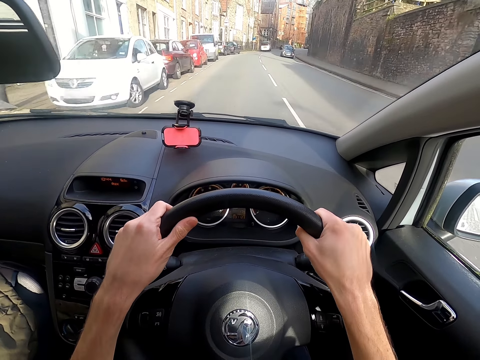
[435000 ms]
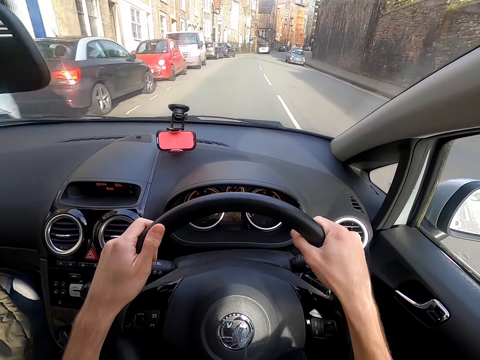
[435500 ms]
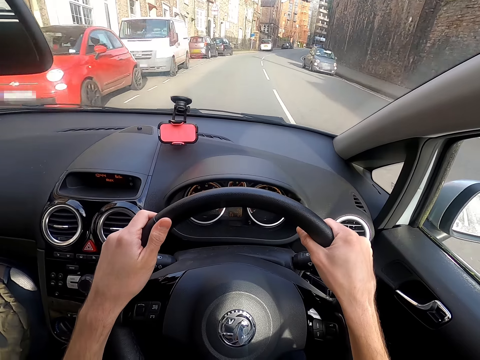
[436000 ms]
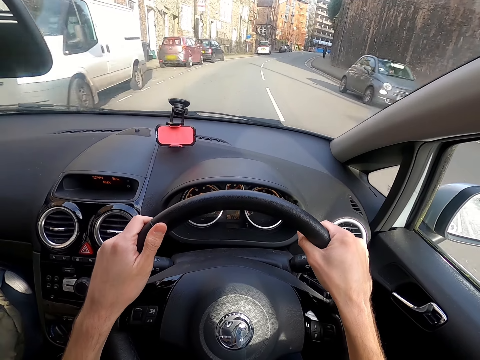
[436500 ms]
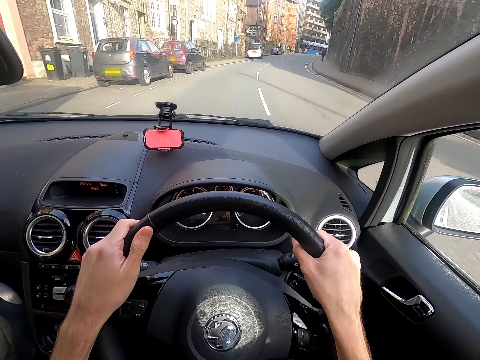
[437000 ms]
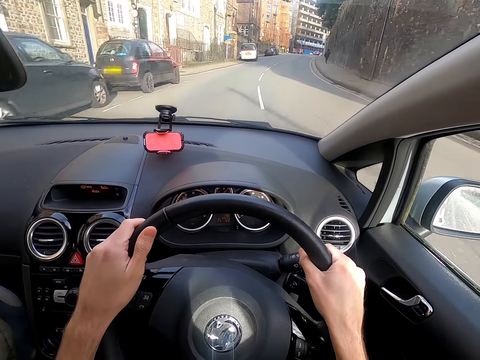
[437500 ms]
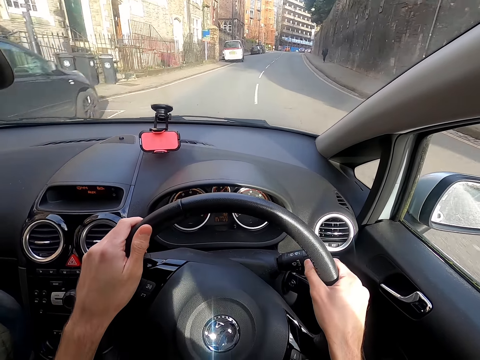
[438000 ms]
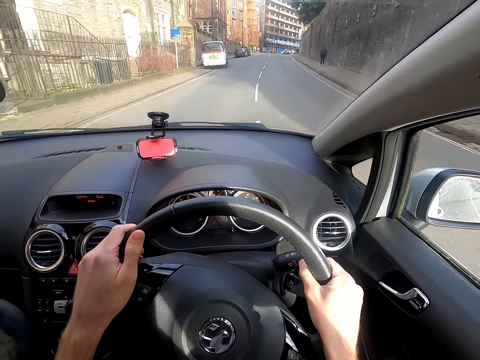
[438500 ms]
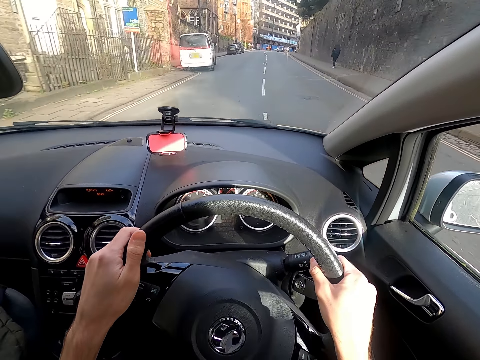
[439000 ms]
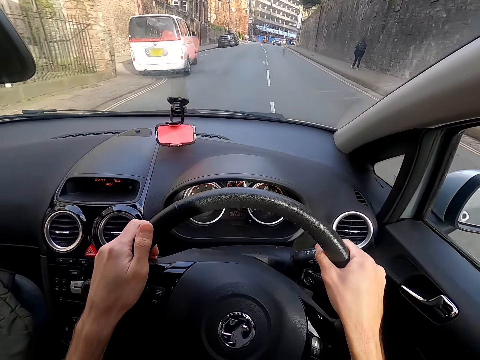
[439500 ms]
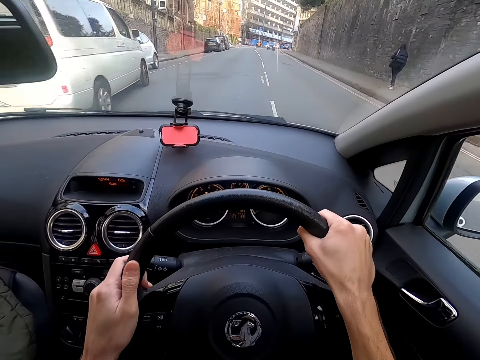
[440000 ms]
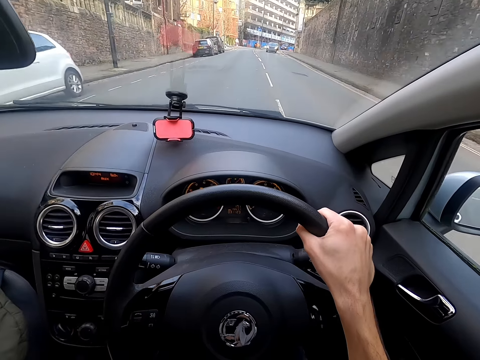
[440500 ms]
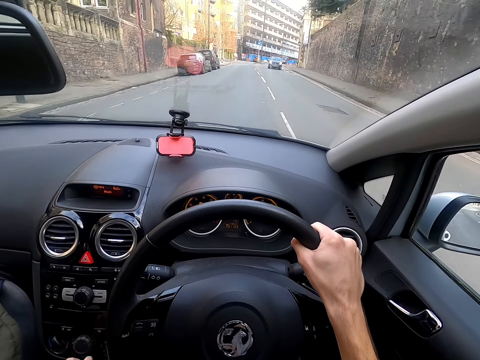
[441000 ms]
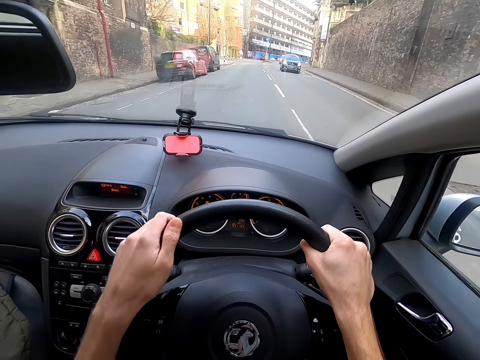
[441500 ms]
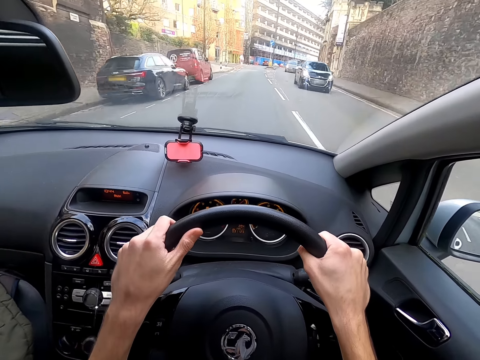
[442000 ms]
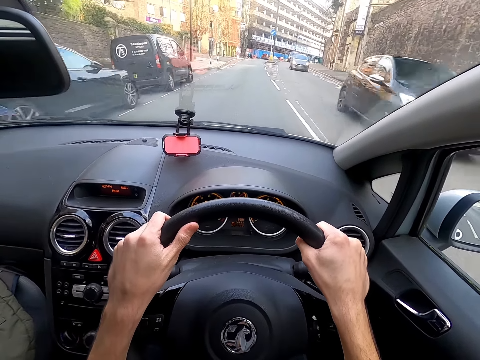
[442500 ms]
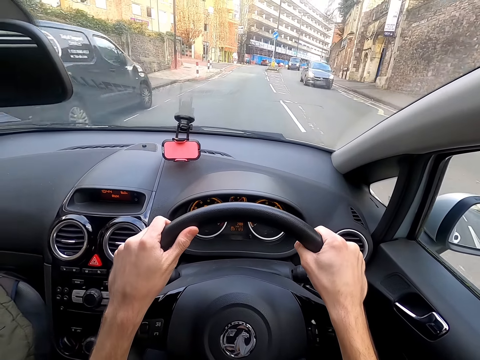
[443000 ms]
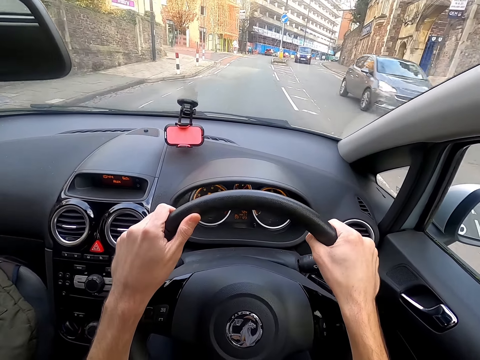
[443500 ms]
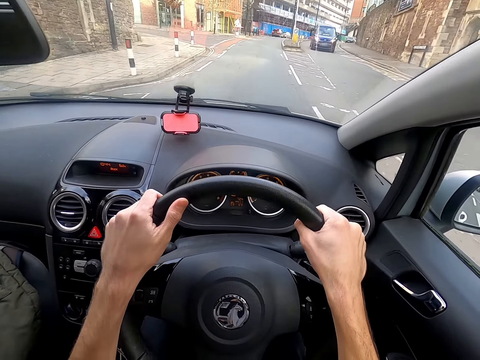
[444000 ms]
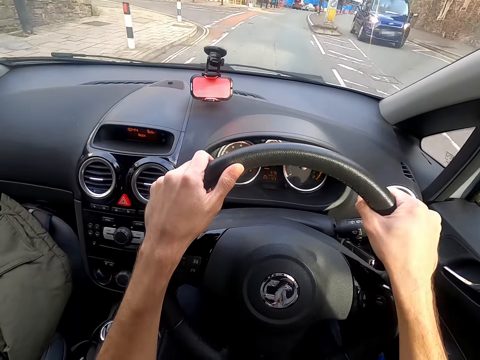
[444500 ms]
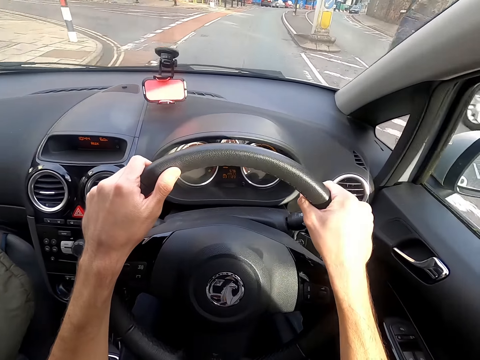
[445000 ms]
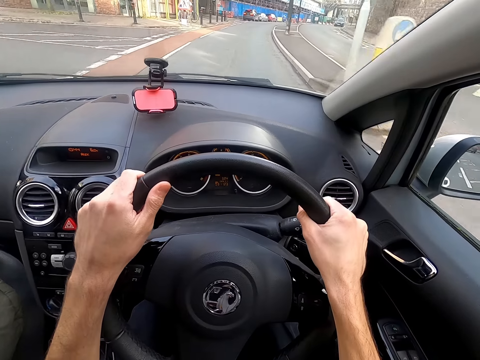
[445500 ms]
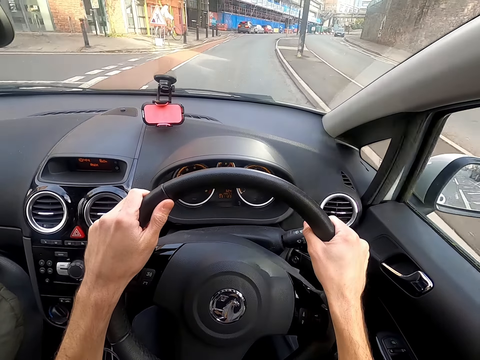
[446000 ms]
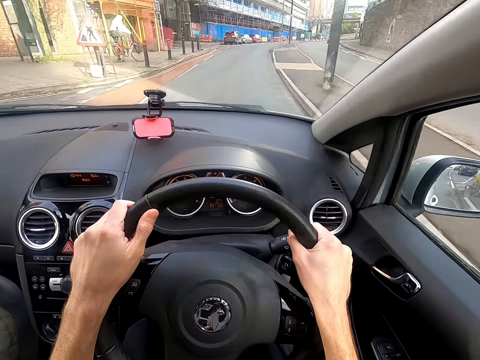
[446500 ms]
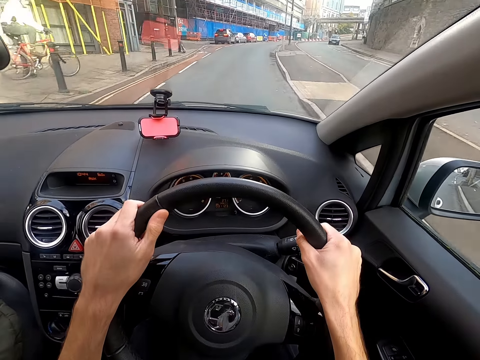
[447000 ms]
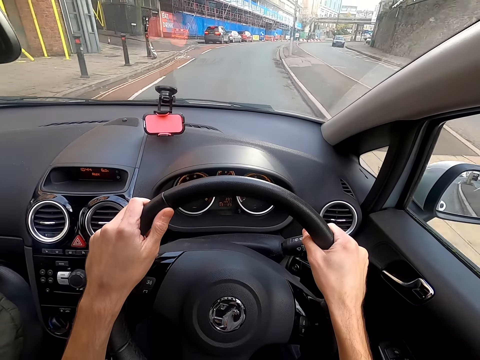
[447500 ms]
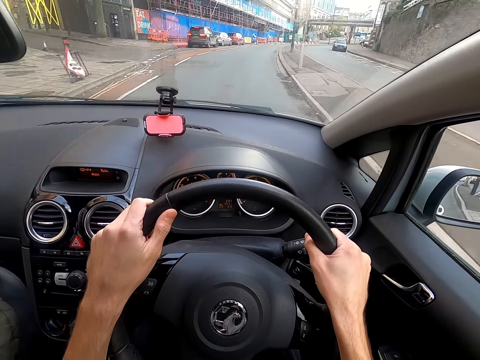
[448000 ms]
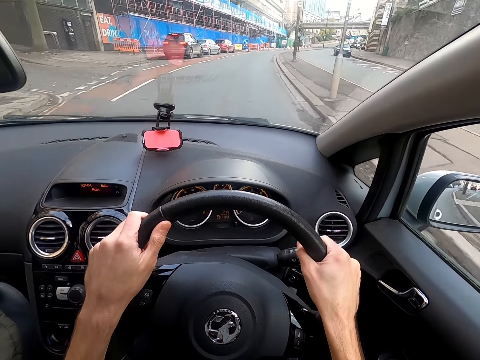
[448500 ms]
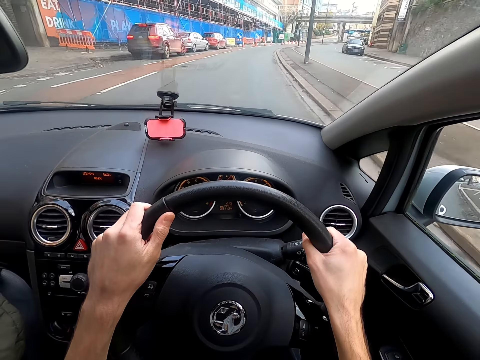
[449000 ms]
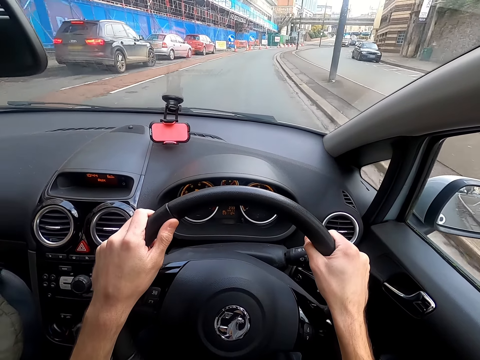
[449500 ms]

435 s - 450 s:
The camera wearer shifts the gear in the car with his left hand. He drives the car with the steering wheel in both hands.

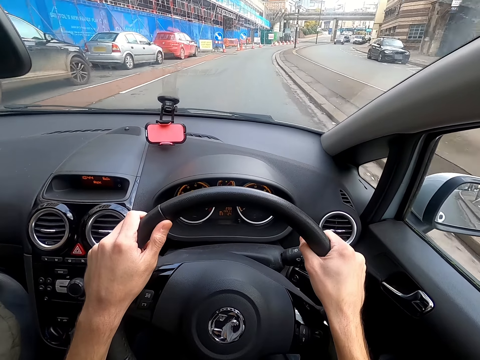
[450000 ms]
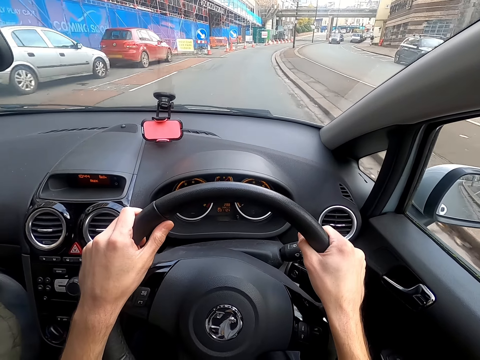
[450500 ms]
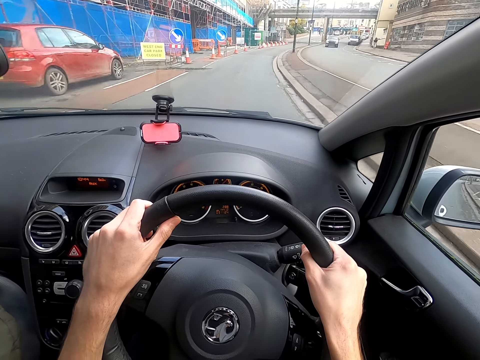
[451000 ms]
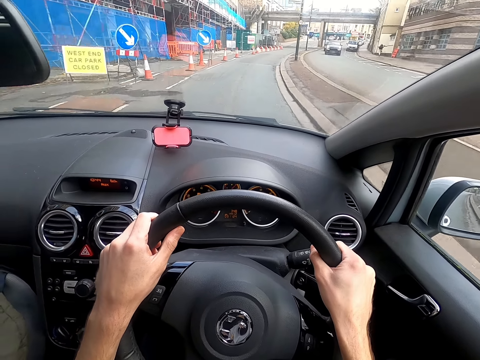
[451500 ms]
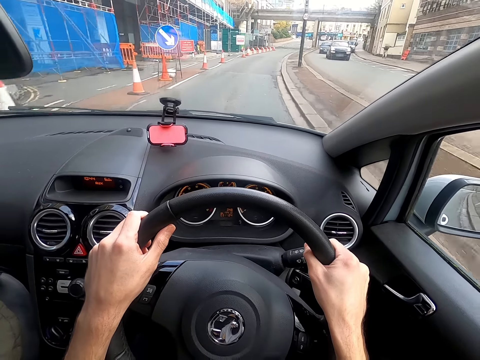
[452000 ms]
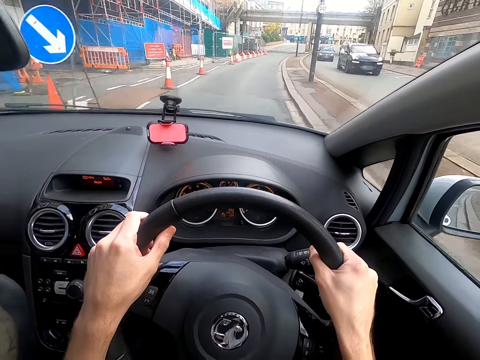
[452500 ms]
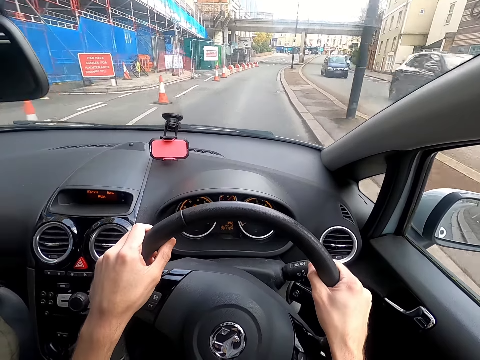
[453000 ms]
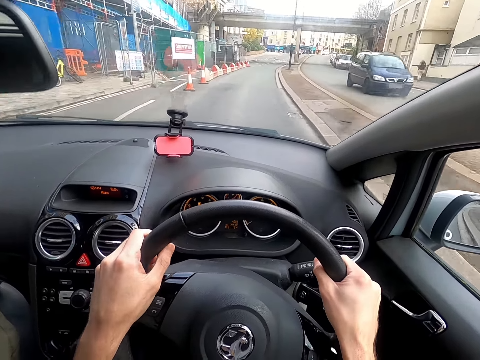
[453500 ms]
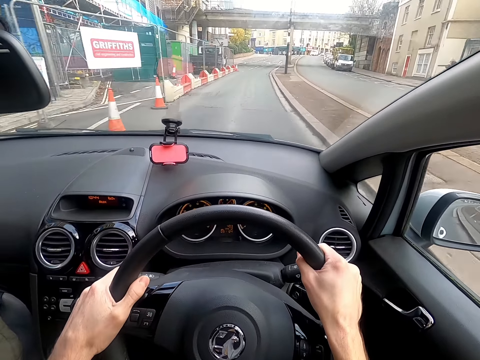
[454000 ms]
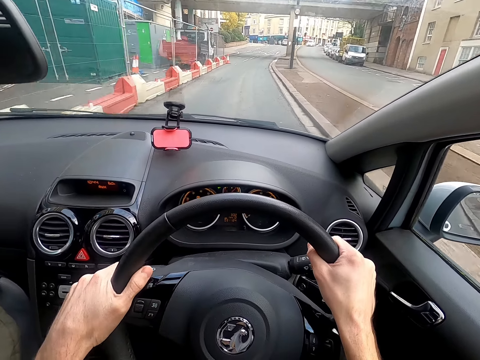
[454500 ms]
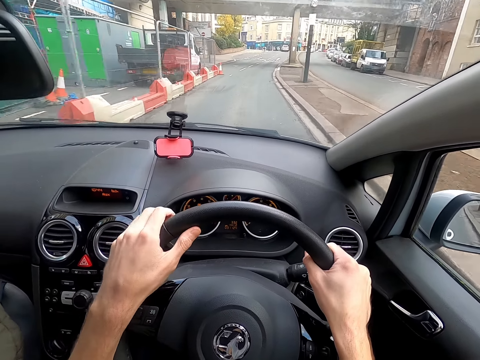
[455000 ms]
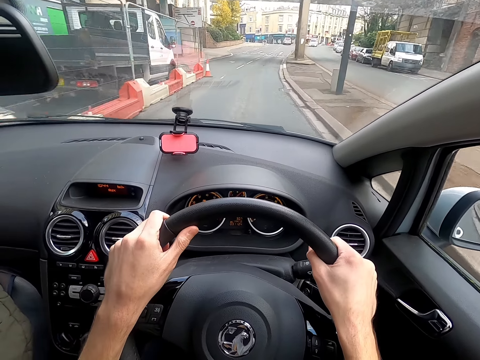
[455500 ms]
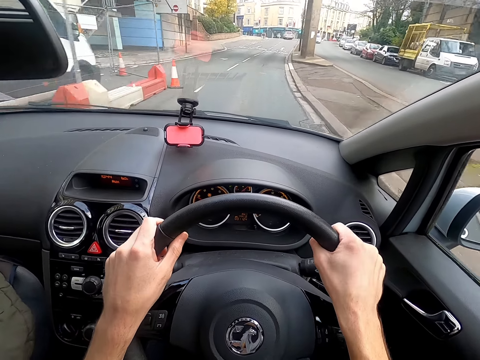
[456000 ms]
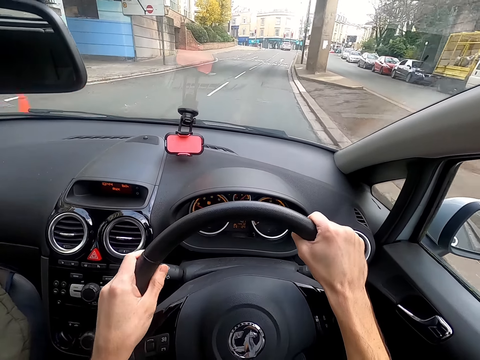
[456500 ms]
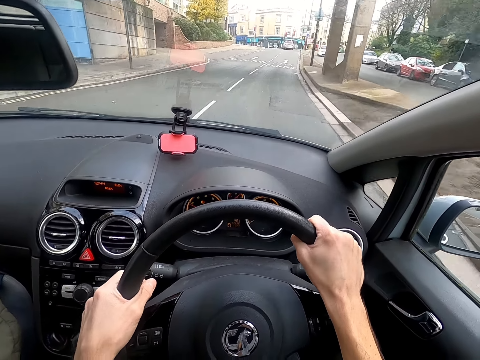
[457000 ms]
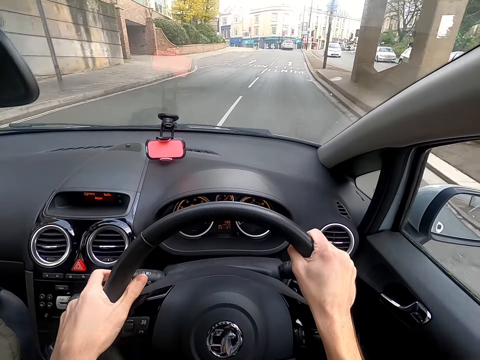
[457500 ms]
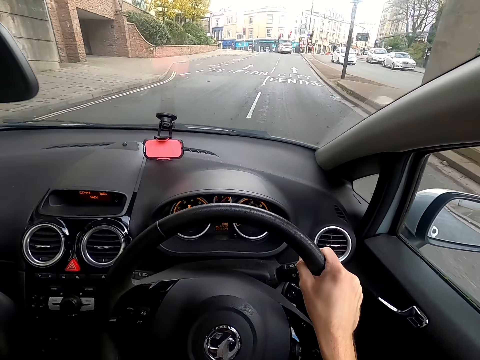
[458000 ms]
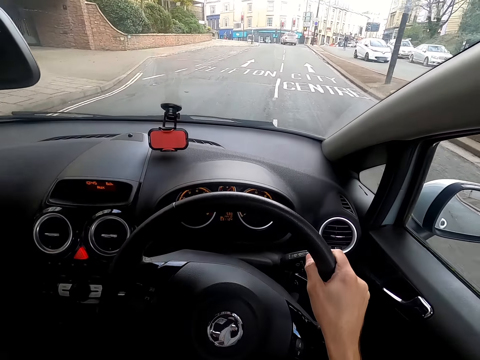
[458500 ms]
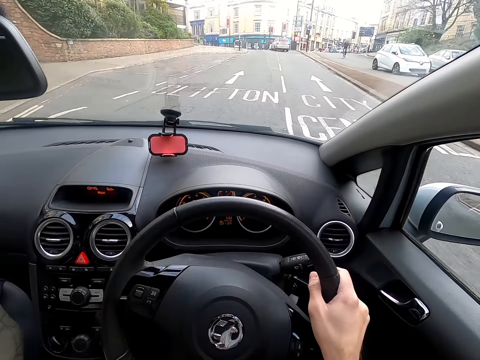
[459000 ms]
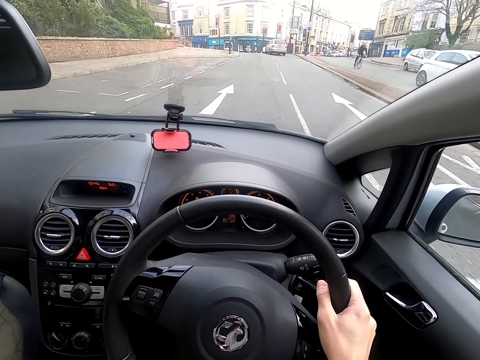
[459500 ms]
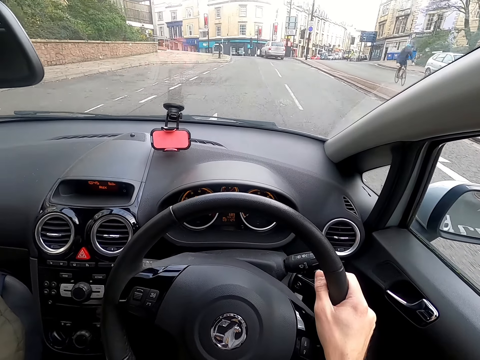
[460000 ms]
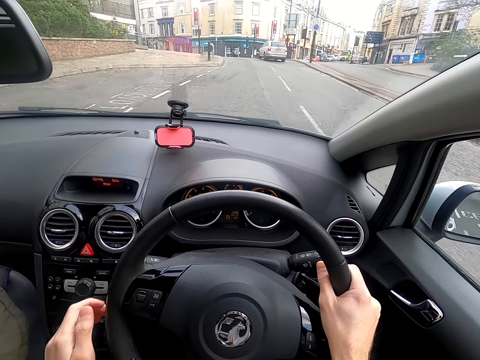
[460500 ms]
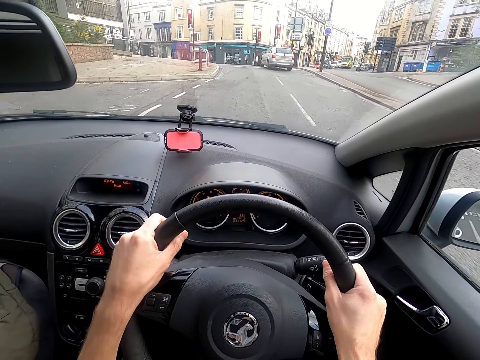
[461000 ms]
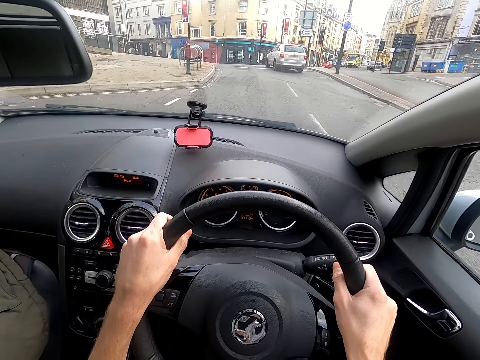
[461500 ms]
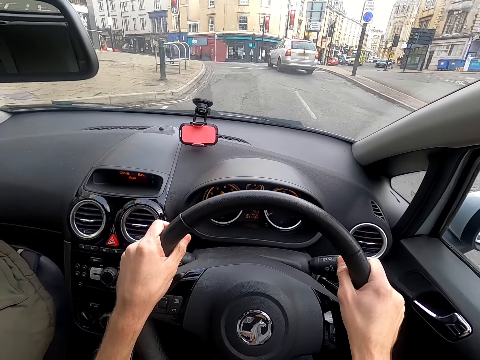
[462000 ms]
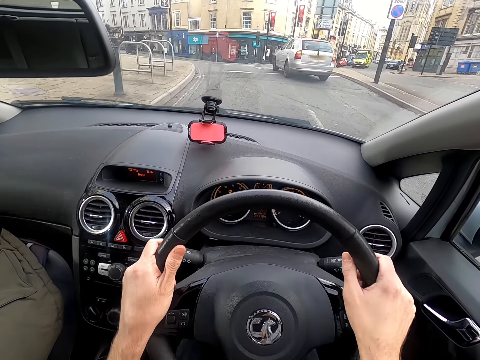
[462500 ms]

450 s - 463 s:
The camera wearer presses the trafficator on the steering wheel with his left hand. He shifts the gear in the car with his left hand. He drives the car with the steering wheel in both hands.
